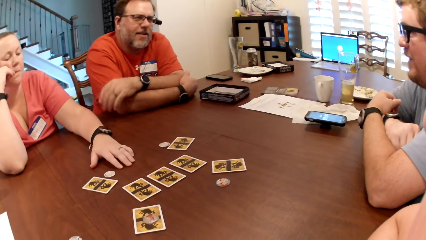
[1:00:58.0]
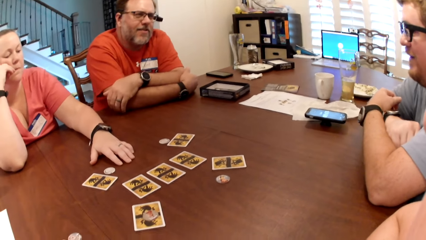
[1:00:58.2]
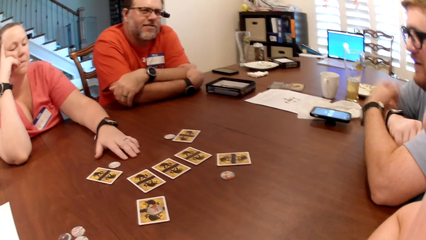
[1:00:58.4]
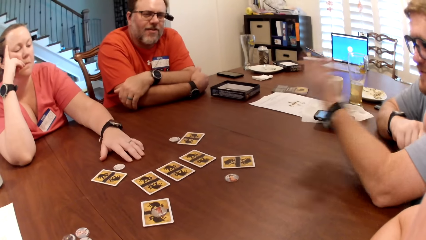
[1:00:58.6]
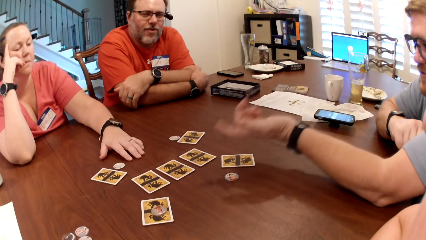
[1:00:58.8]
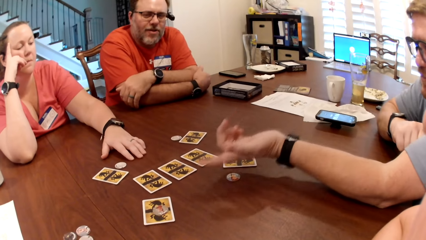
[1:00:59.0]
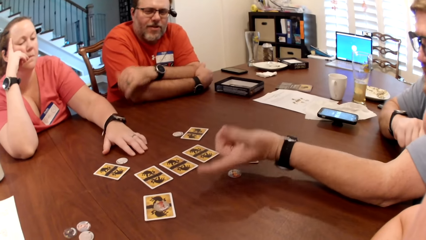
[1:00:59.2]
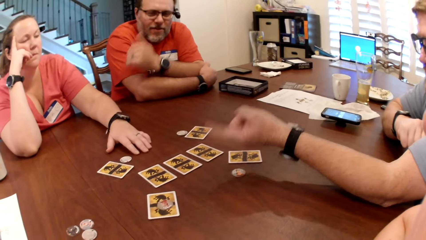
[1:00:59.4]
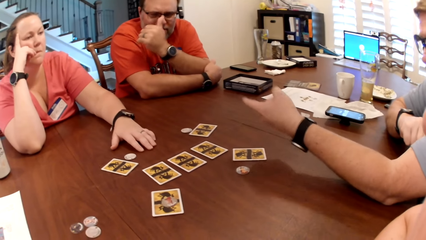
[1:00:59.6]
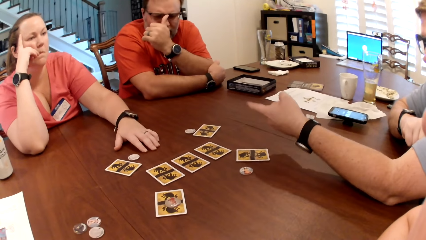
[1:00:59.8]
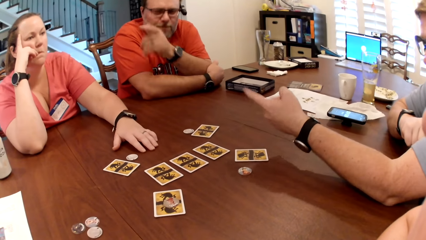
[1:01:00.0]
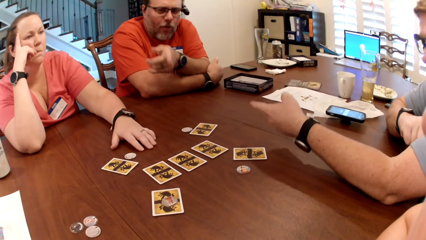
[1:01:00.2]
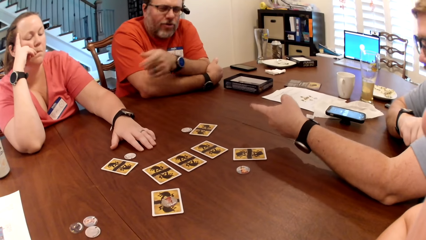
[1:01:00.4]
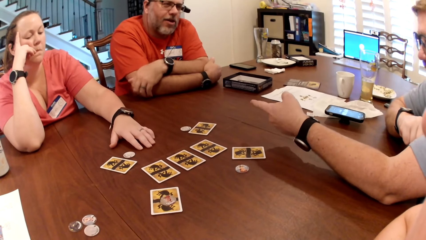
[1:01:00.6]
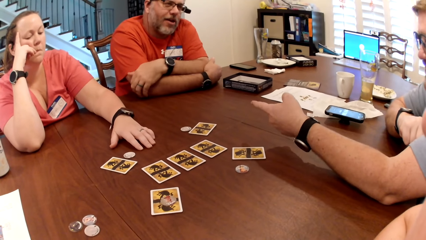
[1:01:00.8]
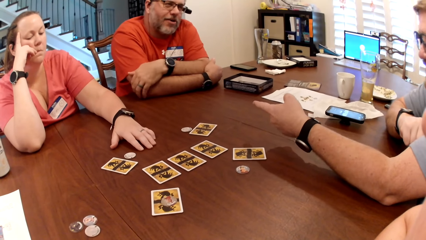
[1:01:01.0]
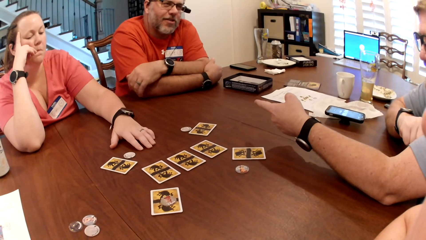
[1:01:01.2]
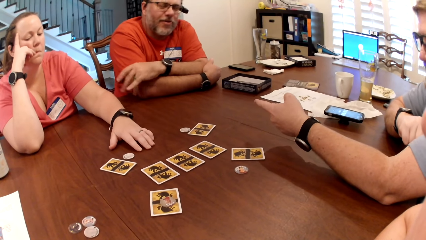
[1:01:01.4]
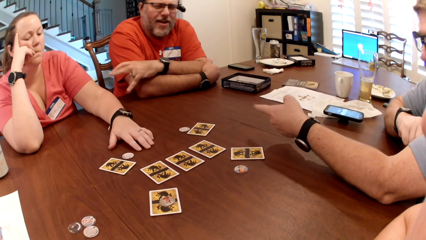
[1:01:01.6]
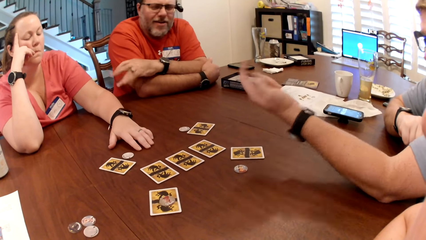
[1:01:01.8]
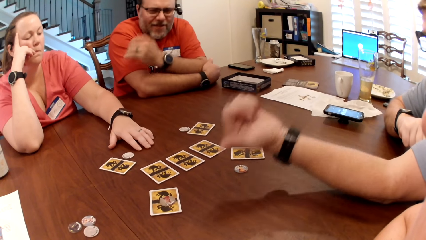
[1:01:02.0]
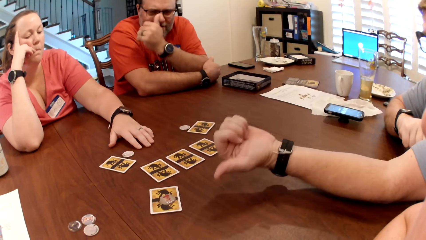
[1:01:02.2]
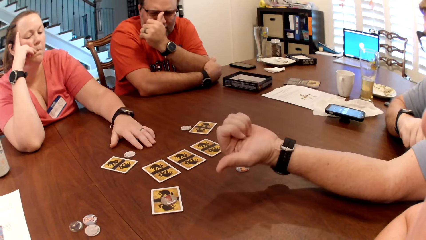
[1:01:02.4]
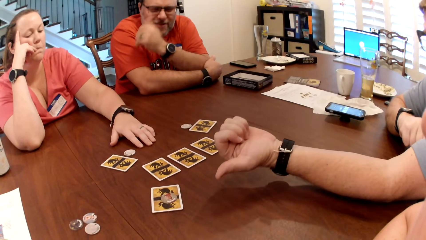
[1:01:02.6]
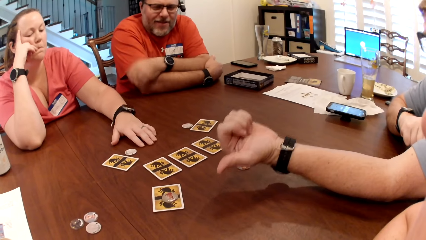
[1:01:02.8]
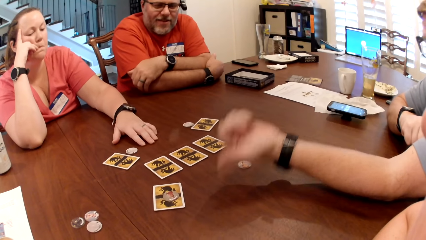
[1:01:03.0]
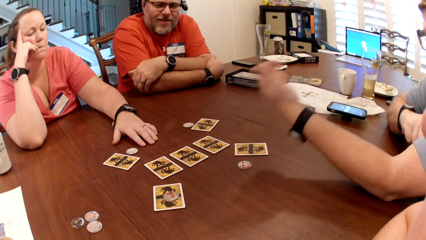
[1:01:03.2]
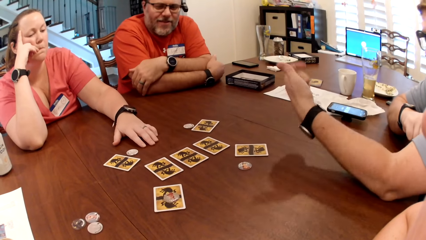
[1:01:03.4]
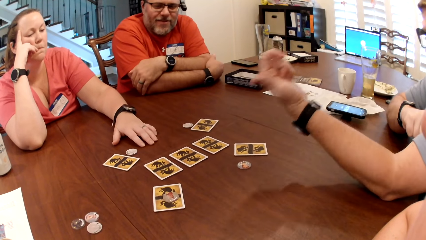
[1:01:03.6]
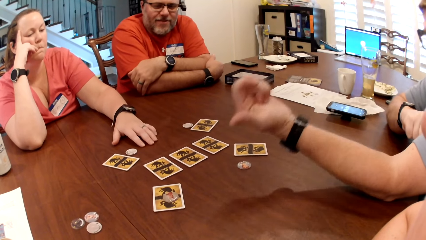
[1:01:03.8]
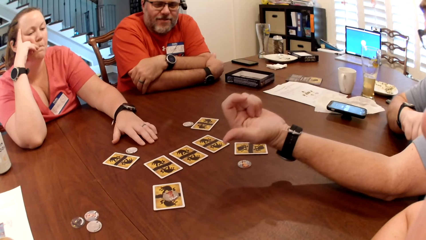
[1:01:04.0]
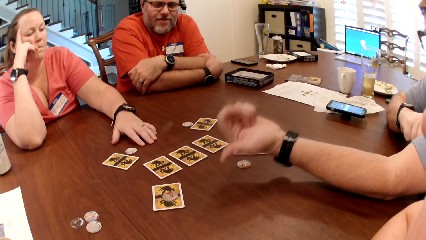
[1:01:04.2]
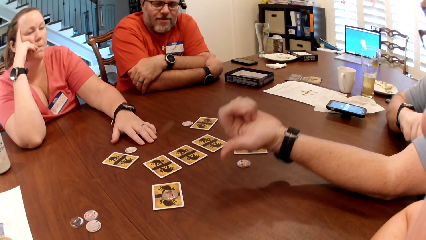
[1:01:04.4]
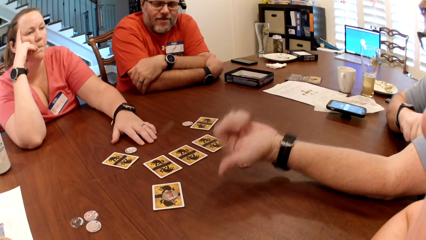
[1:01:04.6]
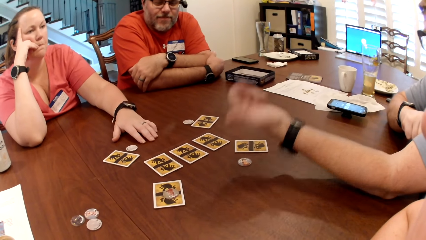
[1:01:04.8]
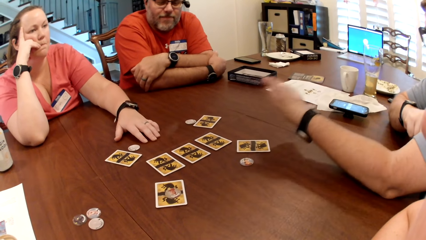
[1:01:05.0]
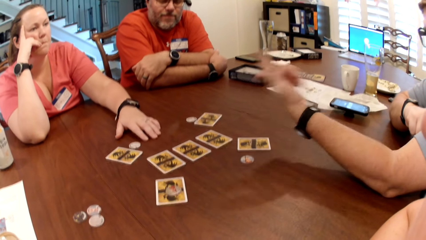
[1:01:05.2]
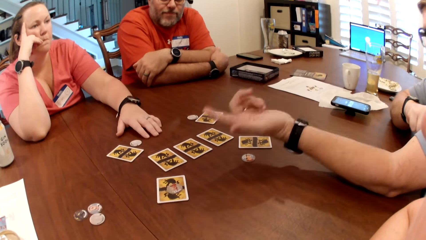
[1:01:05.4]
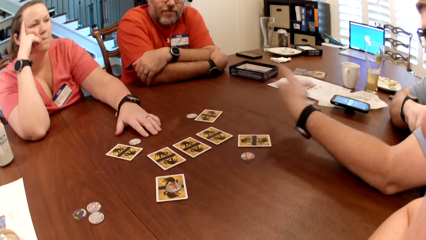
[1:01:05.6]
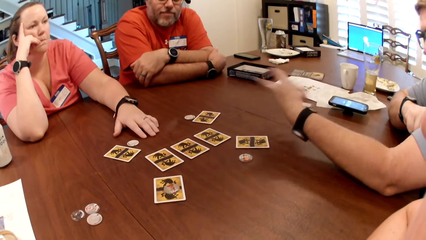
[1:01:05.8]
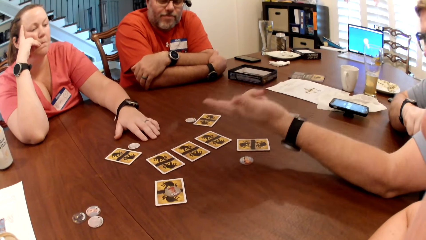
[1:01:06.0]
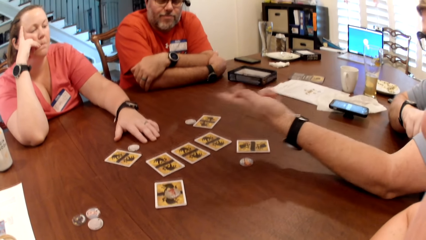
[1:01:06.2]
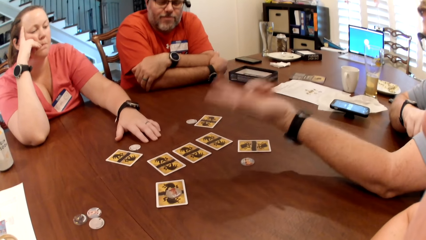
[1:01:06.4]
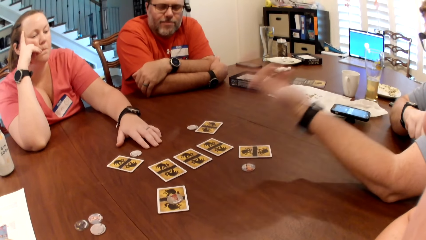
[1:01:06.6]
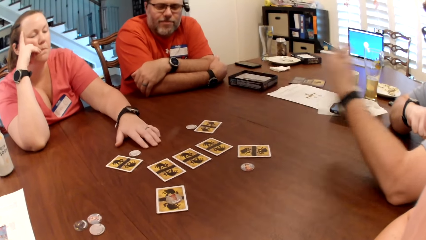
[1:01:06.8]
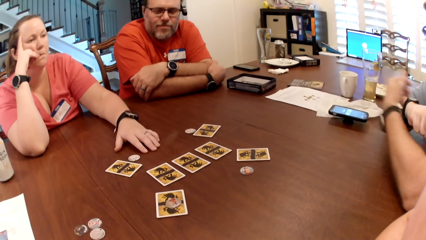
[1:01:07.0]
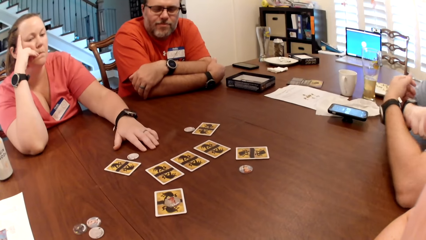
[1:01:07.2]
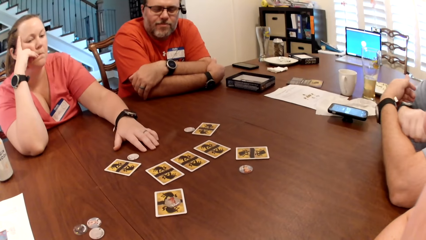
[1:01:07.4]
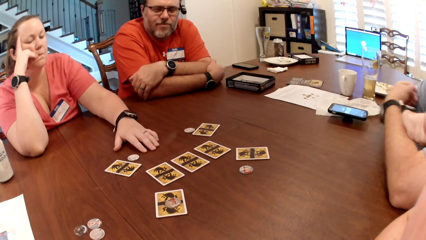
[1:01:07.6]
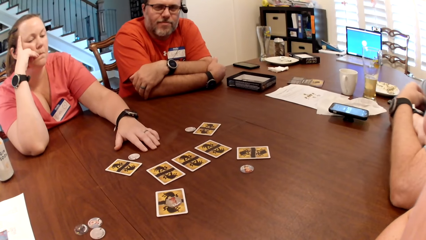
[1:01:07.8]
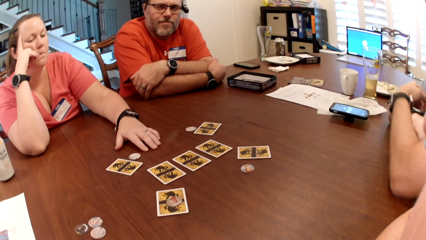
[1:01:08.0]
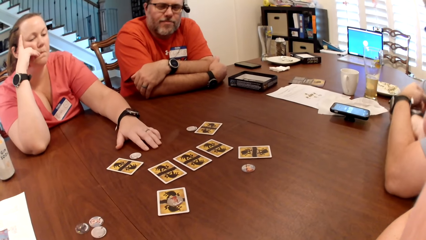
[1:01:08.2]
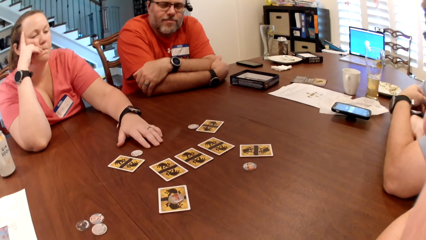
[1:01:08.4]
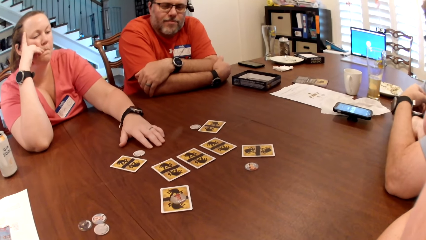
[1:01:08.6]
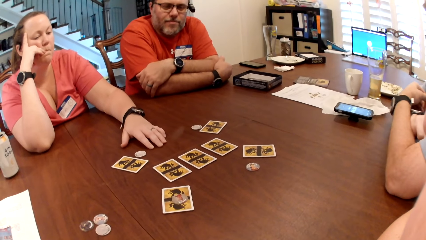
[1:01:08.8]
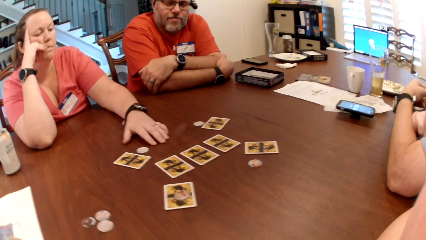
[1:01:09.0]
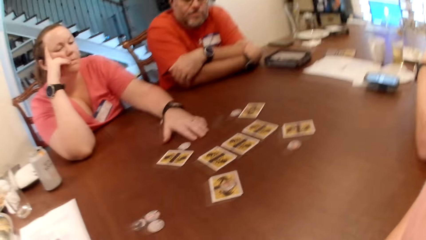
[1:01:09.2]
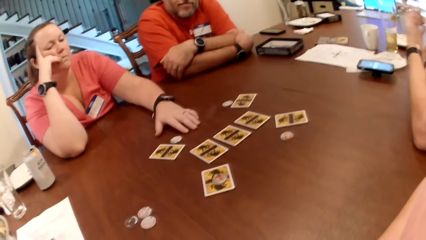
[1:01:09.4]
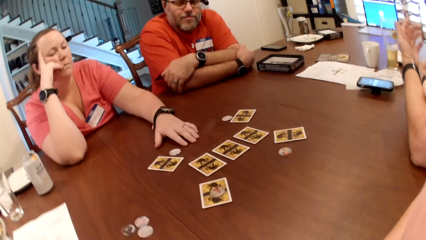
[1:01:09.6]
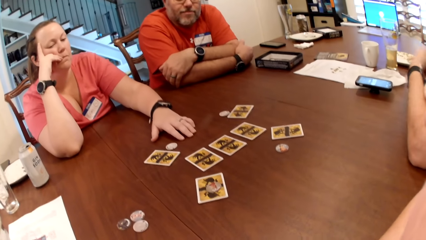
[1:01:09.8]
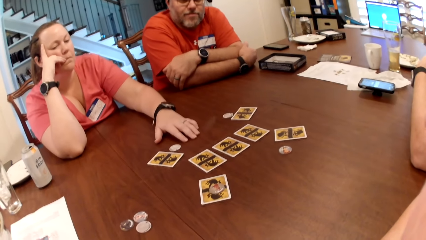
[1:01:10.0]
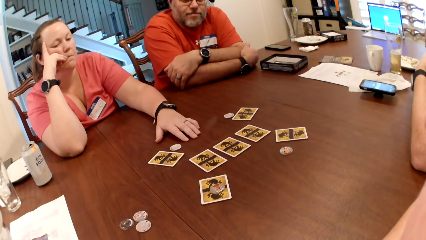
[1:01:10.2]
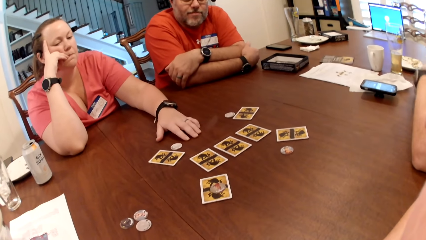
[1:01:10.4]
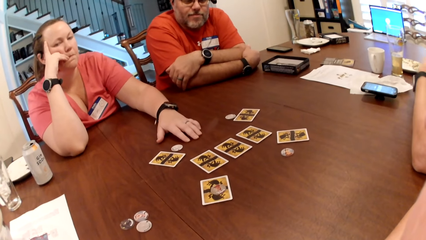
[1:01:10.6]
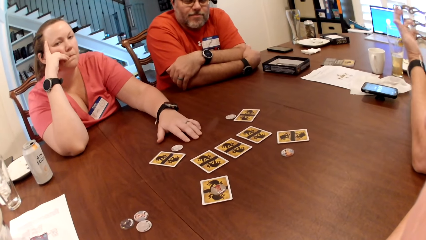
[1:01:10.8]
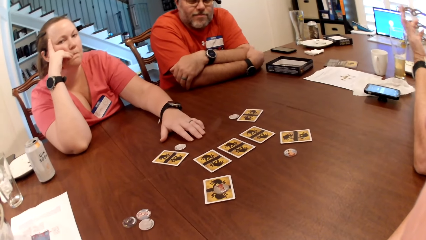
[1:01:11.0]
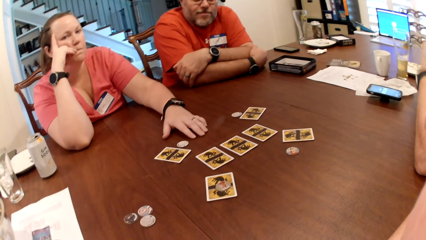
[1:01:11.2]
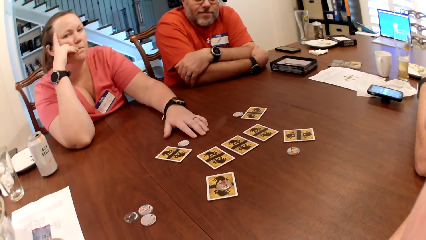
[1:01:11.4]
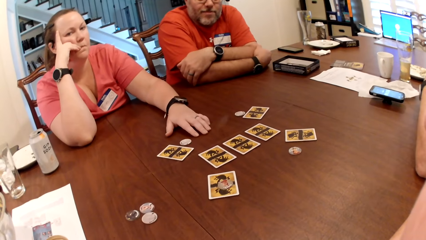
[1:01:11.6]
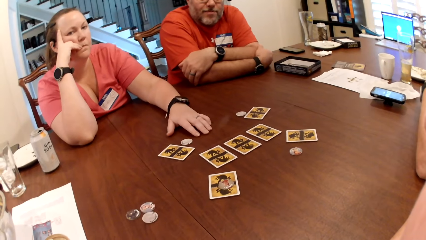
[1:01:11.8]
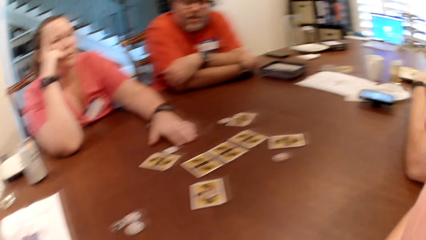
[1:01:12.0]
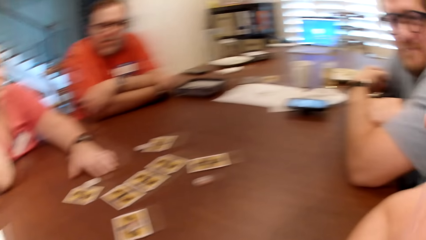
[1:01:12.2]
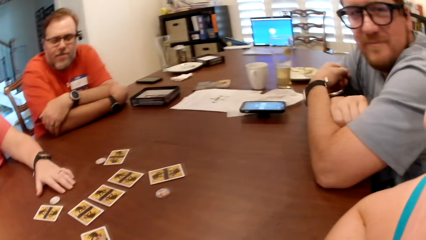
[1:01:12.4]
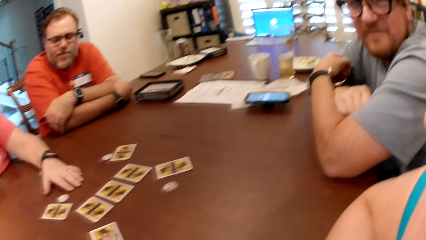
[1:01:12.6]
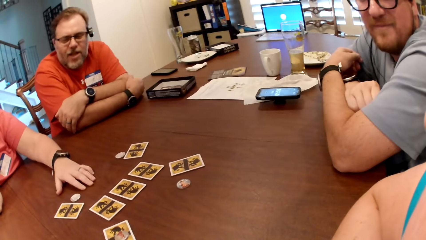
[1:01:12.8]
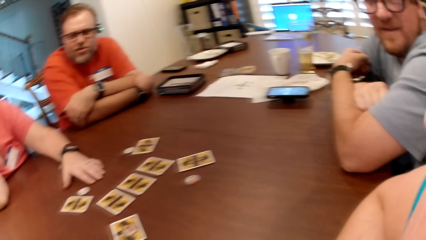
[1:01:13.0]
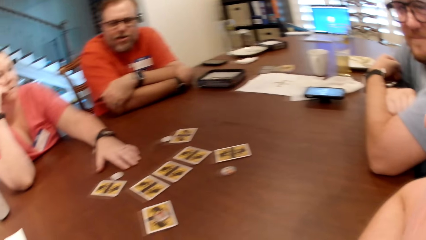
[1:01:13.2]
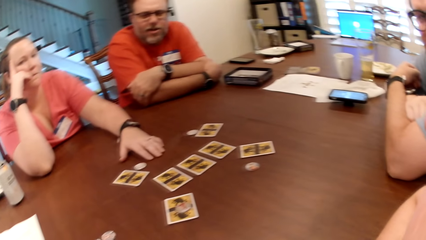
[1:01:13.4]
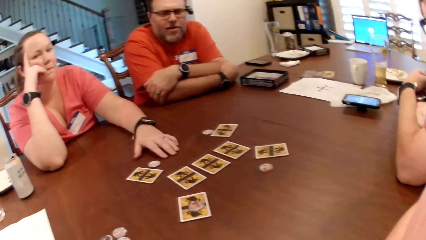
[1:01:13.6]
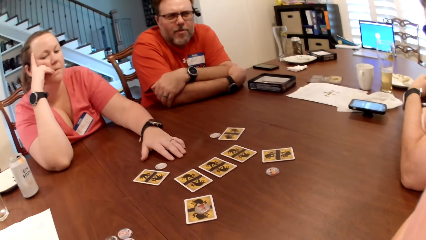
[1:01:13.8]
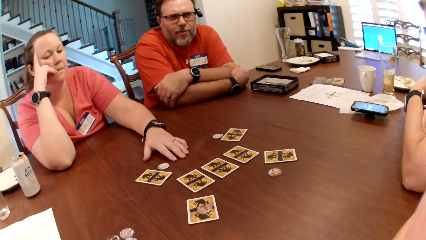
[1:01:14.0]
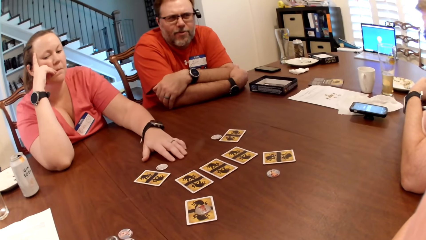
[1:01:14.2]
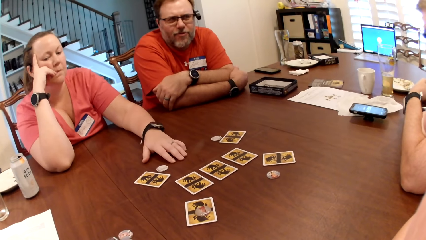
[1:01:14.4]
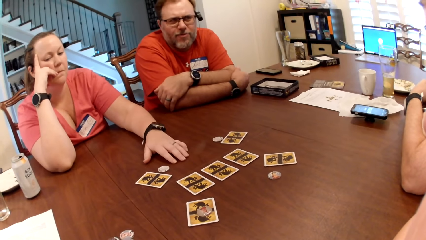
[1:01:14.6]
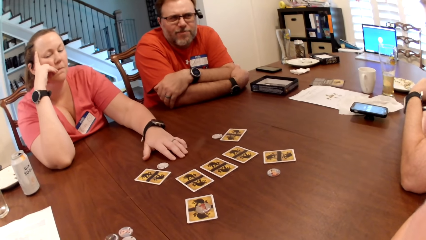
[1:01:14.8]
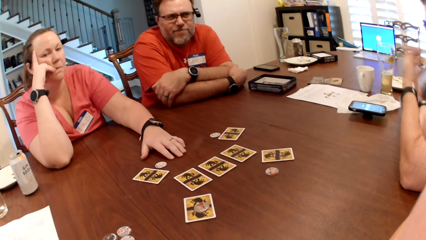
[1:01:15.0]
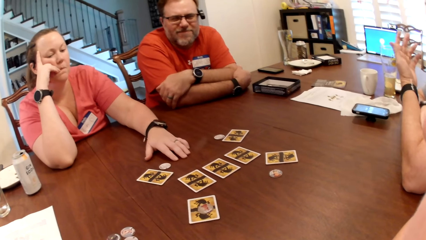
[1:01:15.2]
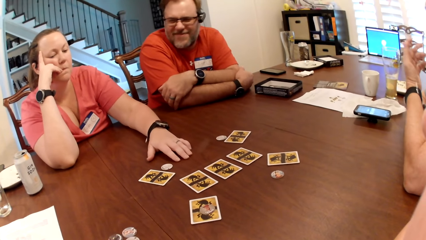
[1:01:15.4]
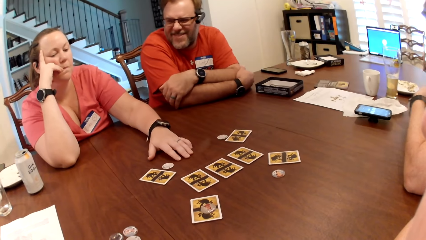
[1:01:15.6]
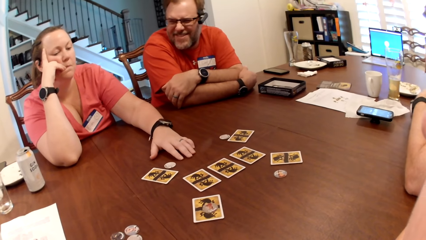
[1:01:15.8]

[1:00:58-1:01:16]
A man points at the cards on the table. The man talks. A person stares at the cards on the table. A lady looks at the camera wearer. The man looks at the camera wearer. Another person talks to the man.
